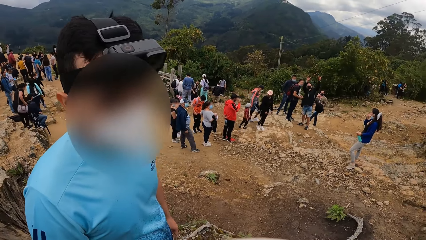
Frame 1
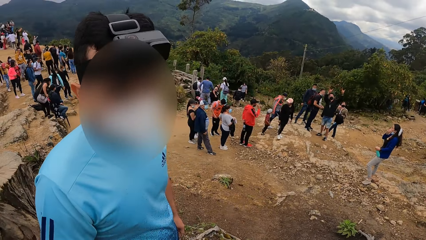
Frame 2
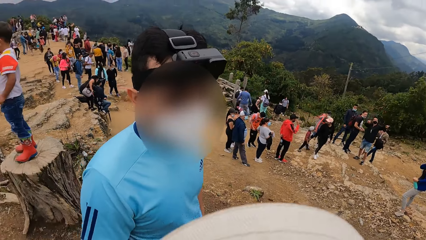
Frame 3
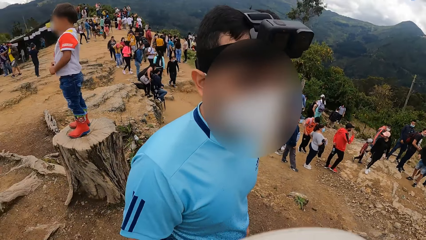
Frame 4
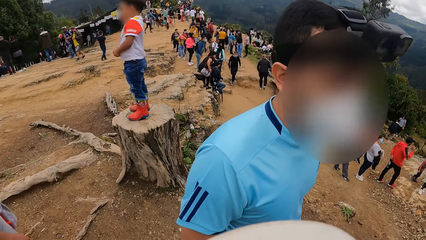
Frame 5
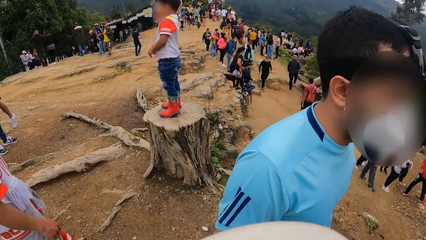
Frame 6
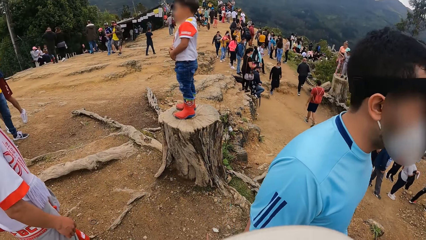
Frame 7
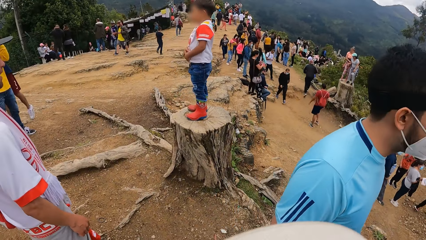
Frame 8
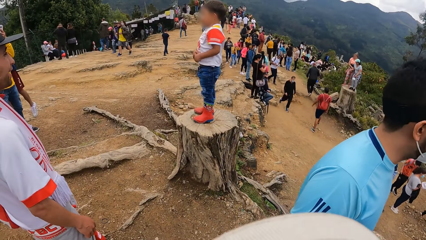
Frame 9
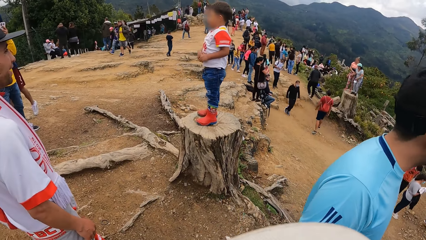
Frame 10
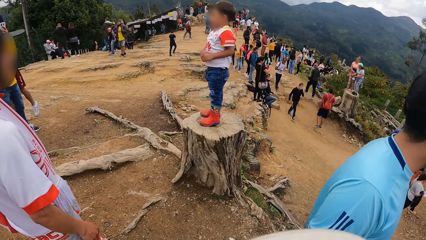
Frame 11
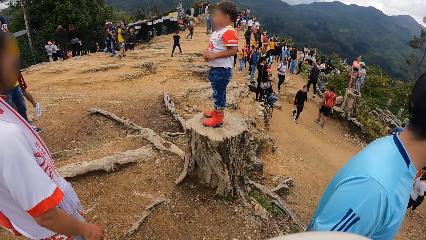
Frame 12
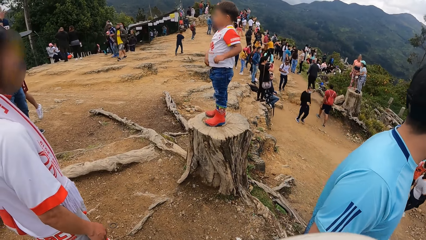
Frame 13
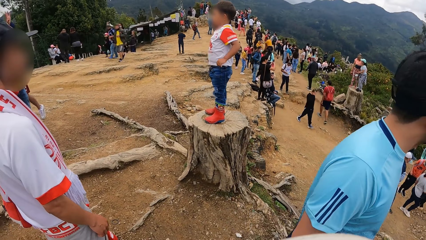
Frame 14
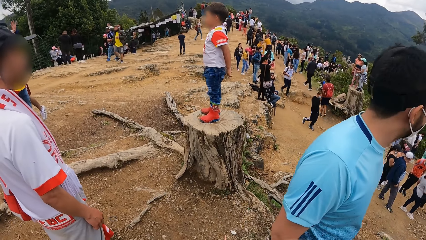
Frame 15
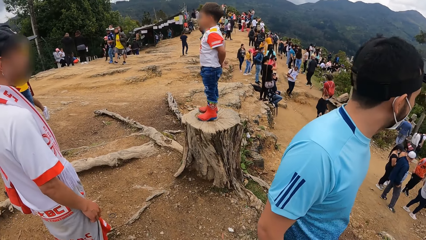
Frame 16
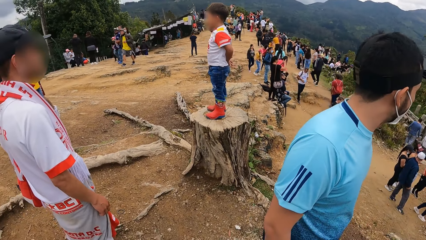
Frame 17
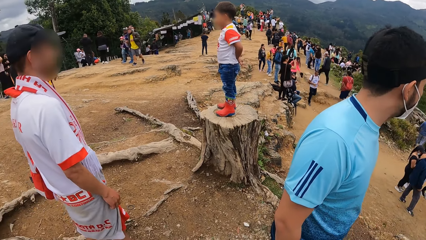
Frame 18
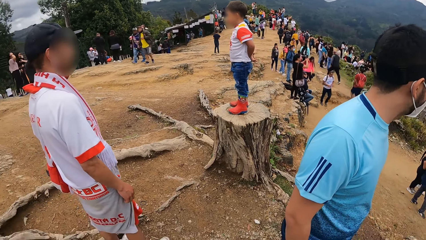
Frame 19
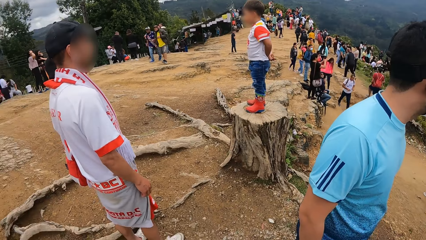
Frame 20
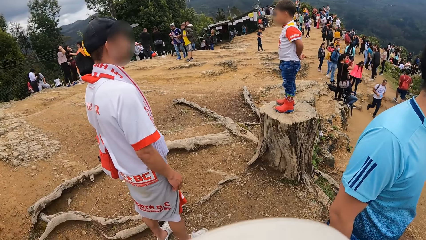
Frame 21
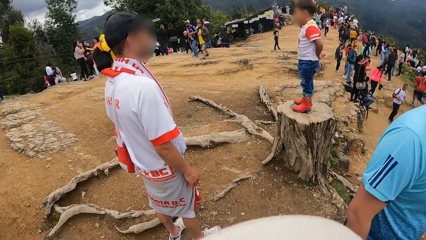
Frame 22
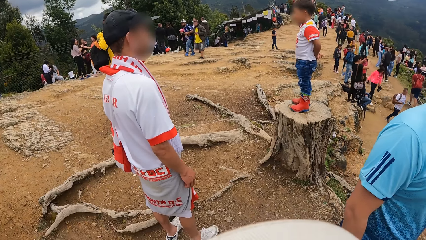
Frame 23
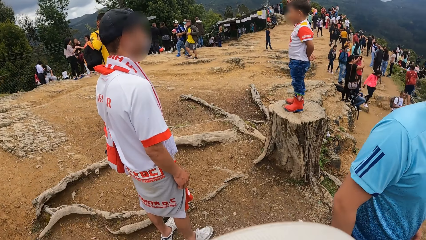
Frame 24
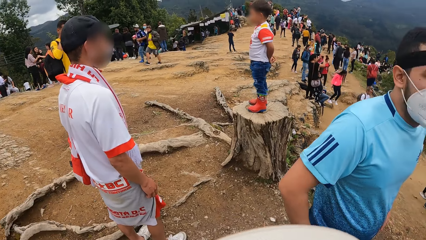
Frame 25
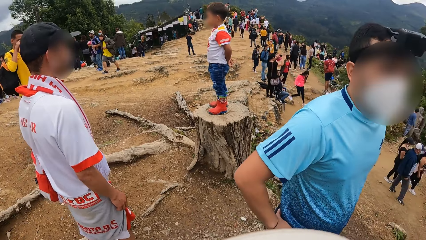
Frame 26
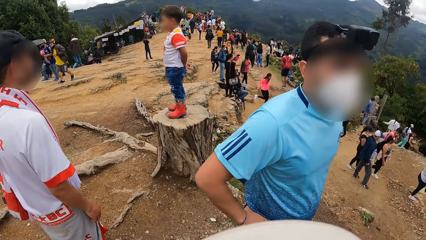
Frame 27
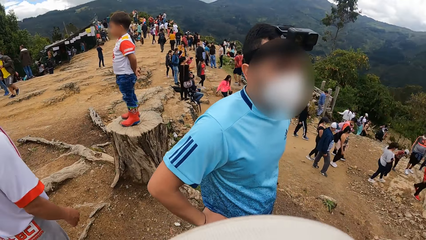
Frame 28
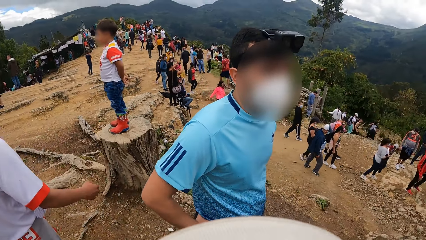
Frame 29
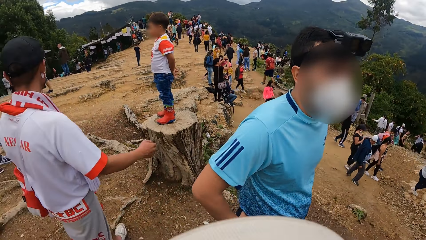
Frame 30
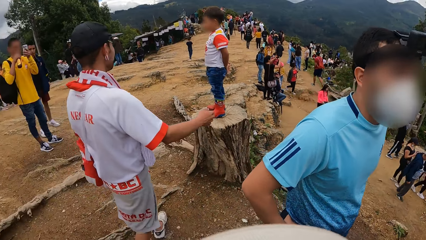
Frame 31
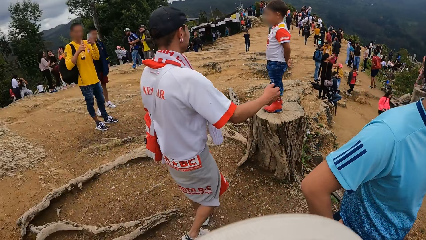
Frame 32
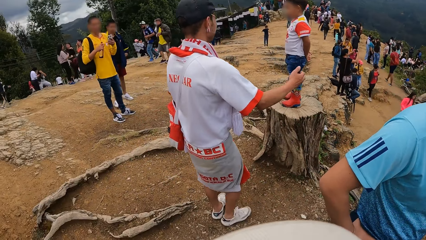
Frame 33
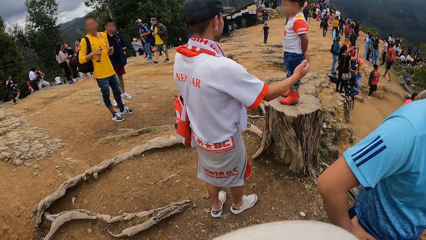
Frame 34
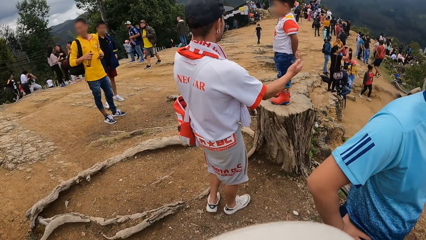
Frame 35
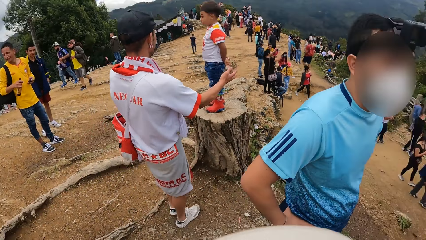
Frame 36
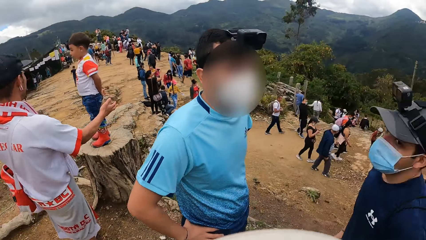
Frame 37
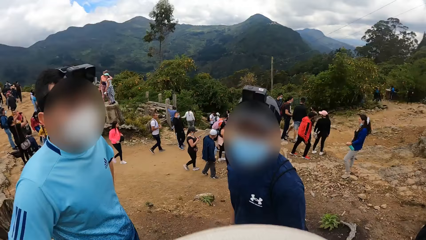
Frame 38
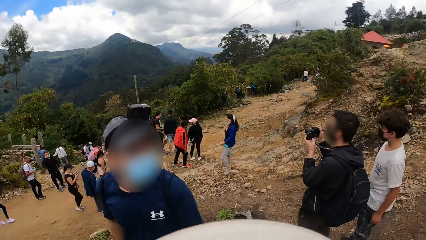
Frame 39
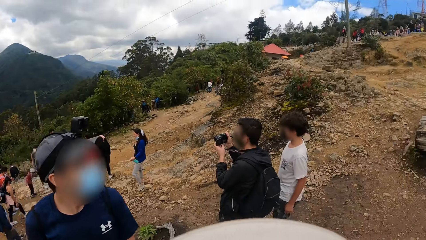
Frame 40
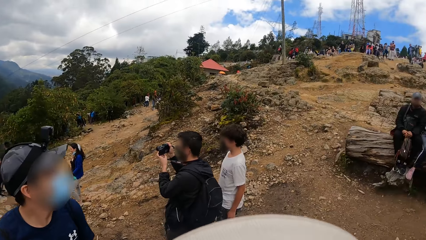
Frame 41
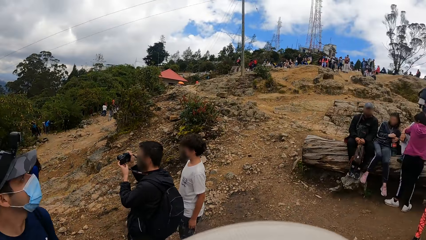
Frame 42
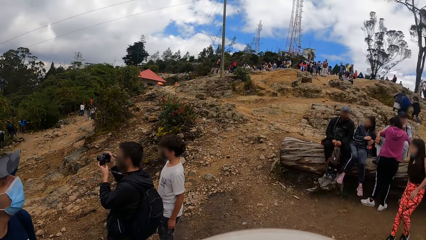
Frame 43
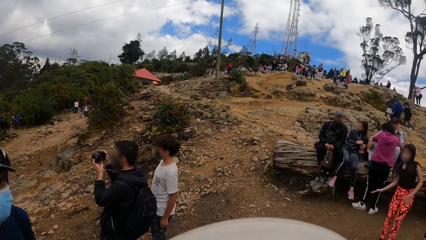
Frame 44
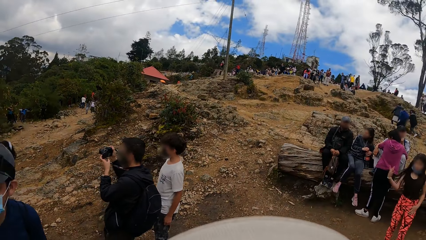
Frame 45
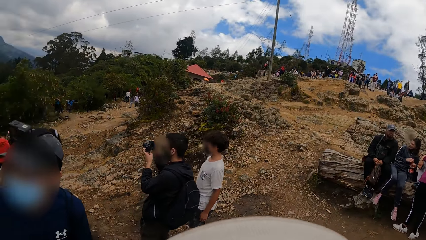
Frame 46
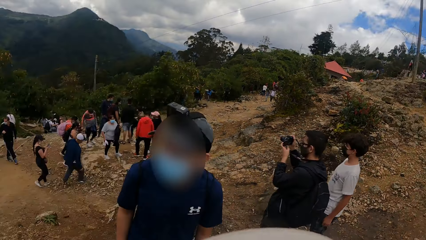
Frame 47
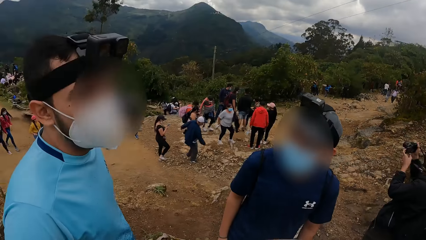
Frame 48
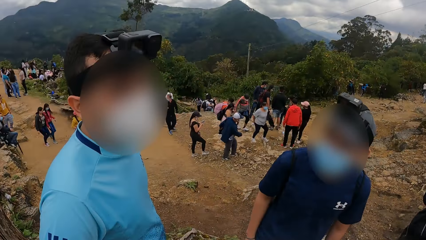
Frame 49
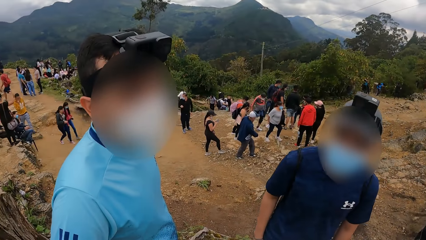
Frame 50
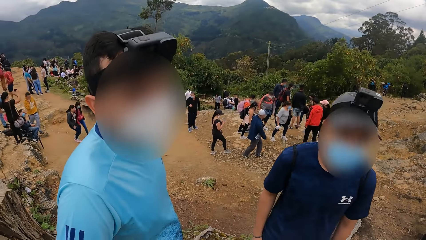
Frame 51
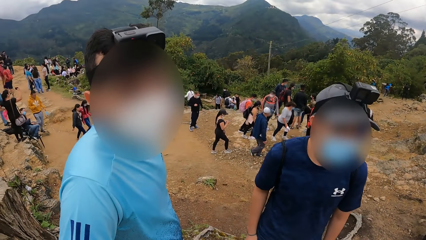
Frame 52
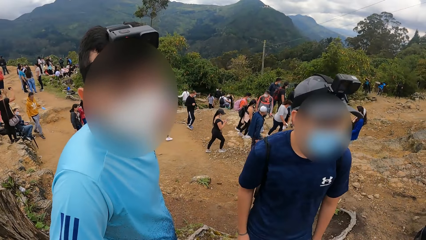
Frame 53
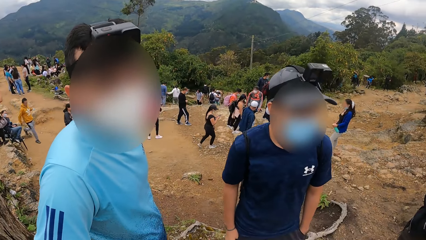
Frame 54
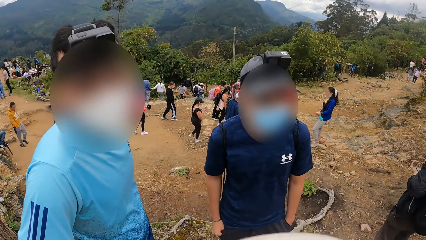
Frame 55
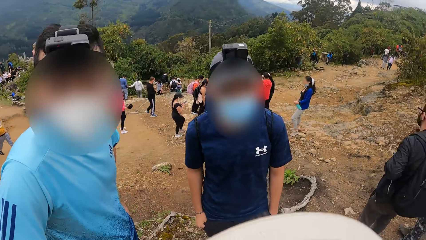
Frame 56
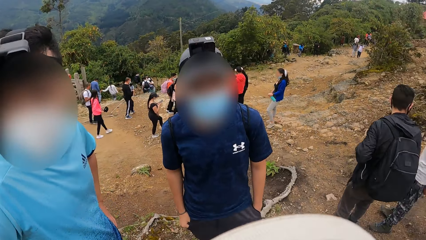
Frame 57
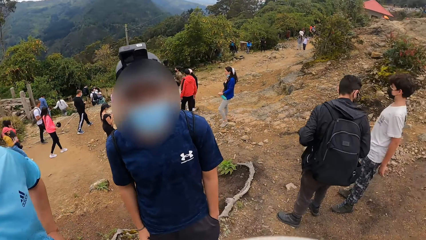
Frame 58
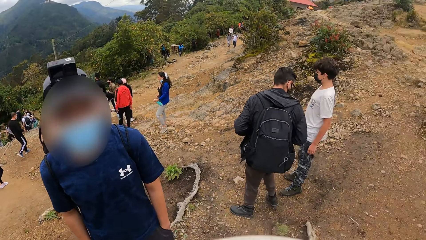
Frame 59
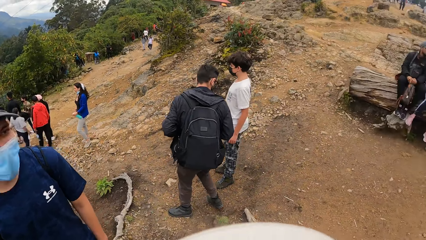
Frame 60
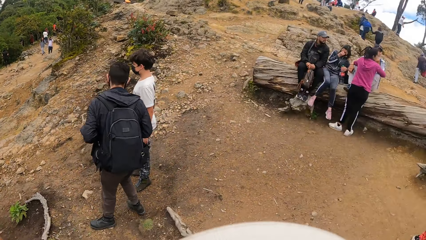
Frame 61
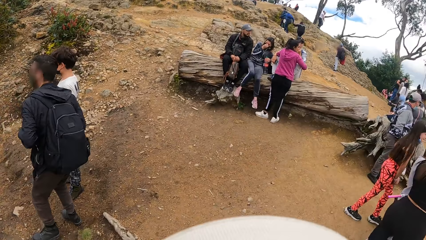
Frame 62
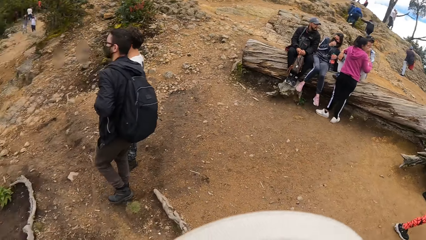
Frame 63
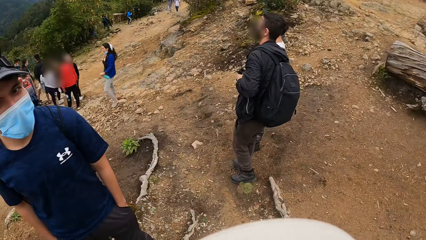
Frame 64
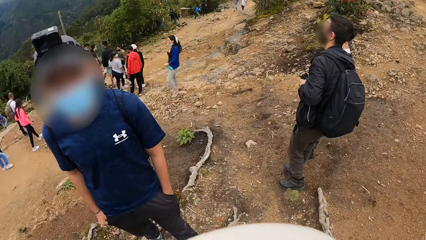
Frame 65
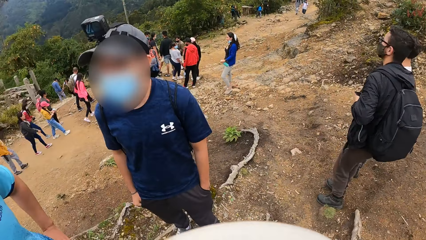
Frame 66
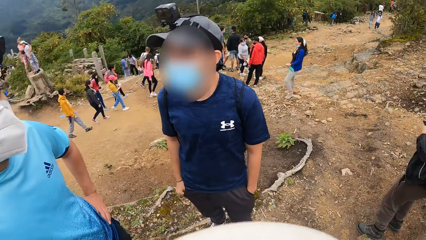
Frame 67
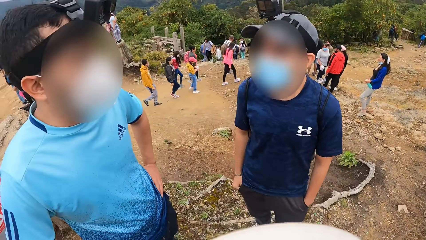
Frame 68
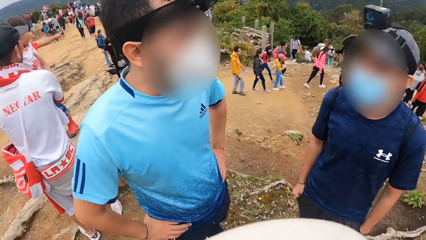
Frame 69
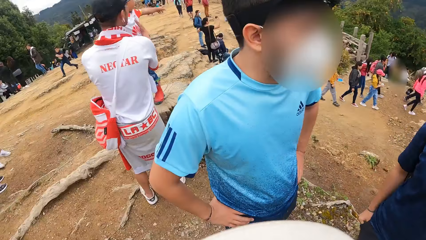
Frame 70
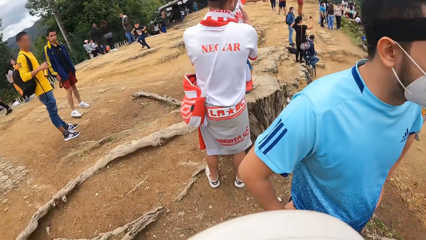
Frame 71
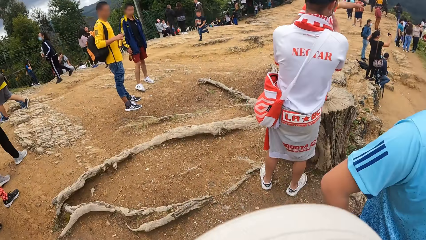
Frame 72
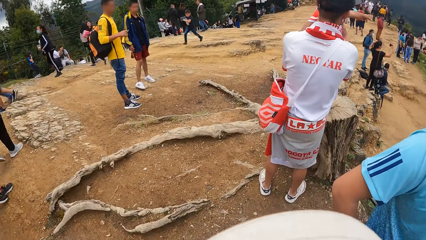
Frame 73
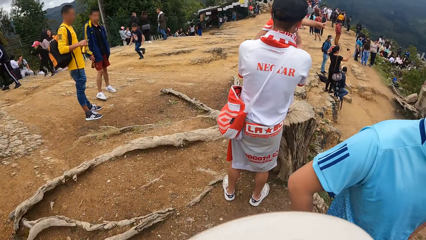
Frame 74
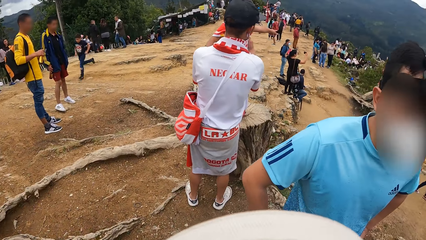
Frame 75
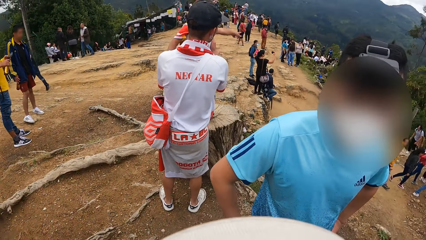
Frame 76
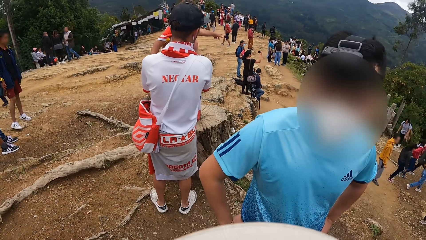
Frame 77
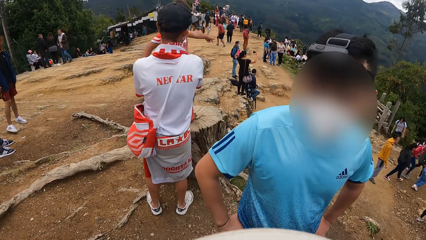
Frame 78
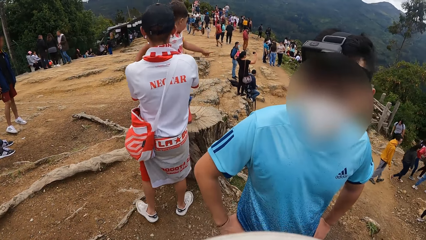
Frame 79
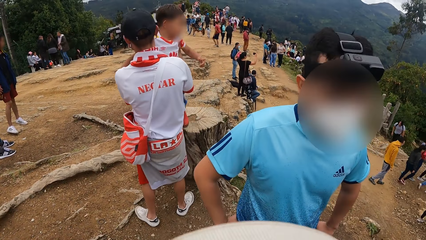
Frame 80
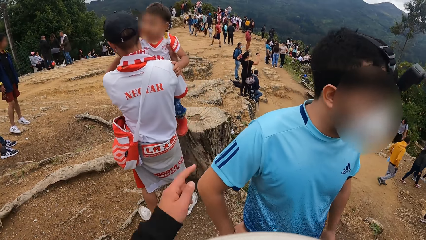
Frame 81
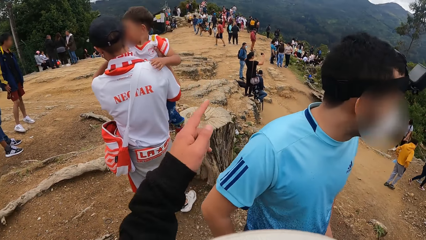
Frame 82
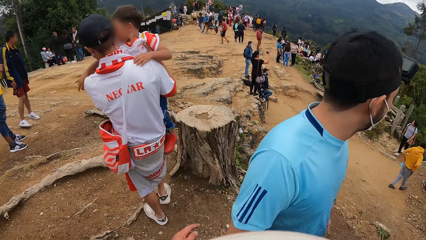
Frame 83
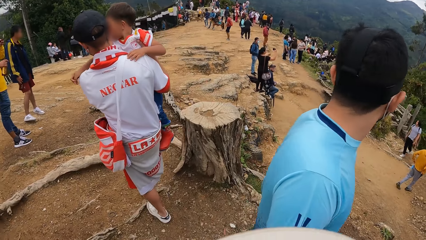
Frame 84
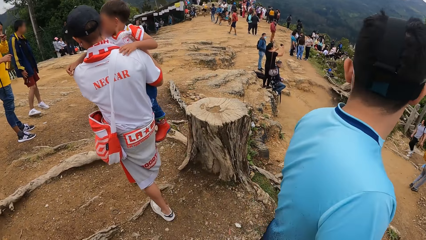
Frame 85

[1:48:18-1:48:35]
The camera wearer looks around. A man turns around. The camera wearer interacts with another man and the first man. They look around.
